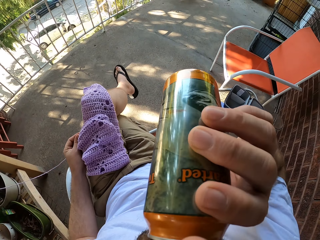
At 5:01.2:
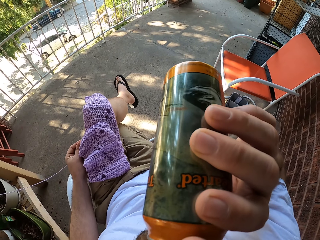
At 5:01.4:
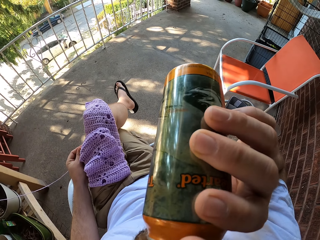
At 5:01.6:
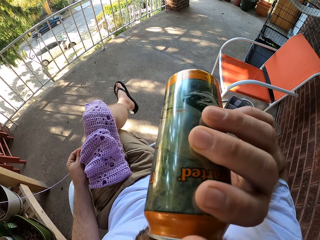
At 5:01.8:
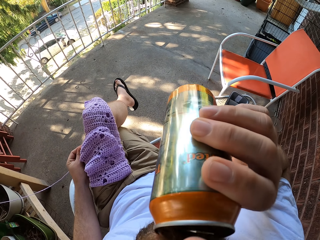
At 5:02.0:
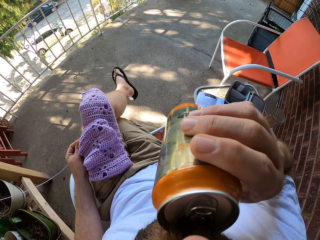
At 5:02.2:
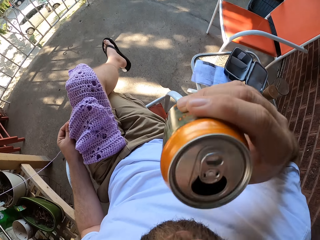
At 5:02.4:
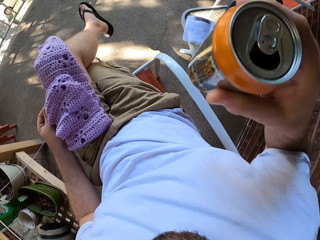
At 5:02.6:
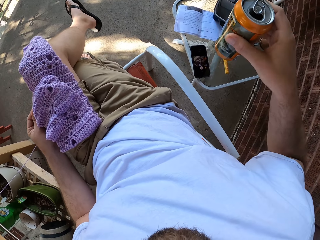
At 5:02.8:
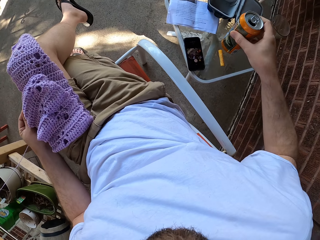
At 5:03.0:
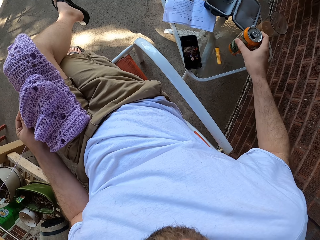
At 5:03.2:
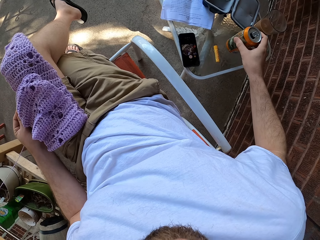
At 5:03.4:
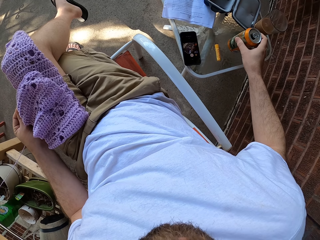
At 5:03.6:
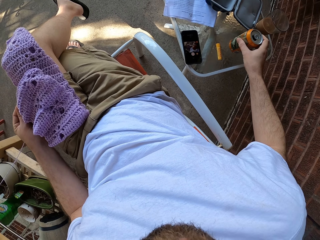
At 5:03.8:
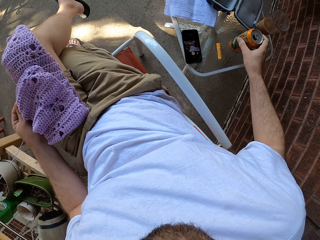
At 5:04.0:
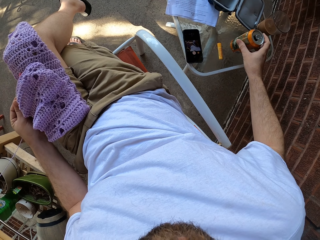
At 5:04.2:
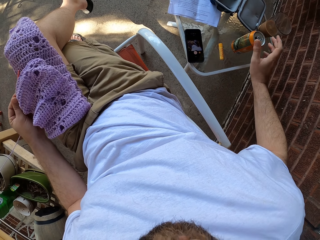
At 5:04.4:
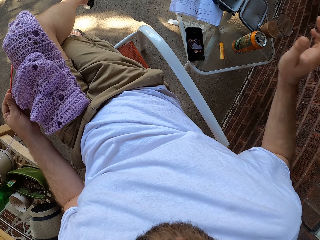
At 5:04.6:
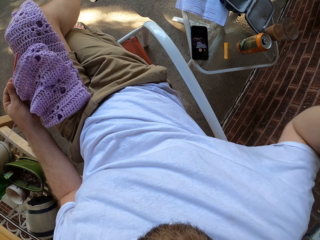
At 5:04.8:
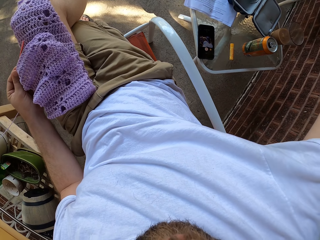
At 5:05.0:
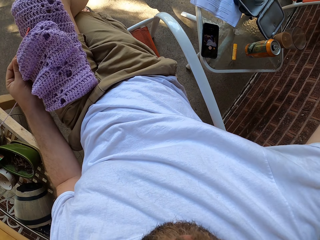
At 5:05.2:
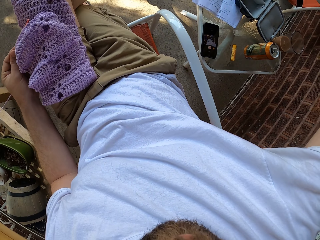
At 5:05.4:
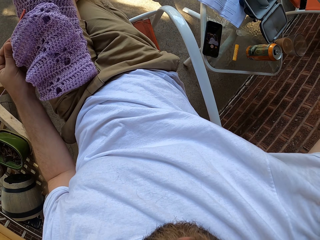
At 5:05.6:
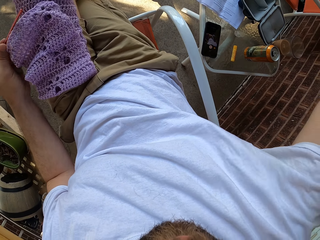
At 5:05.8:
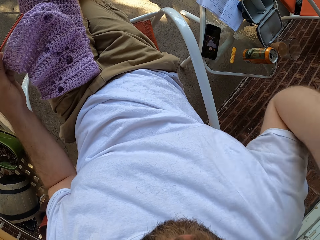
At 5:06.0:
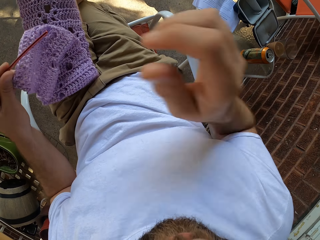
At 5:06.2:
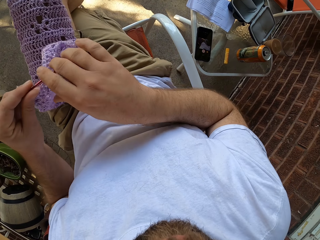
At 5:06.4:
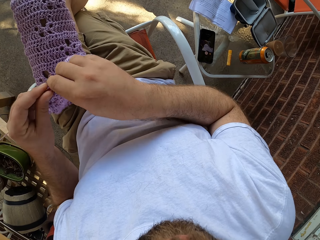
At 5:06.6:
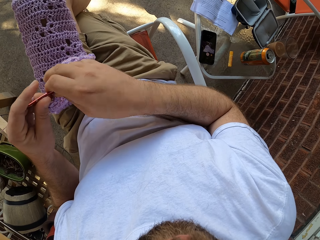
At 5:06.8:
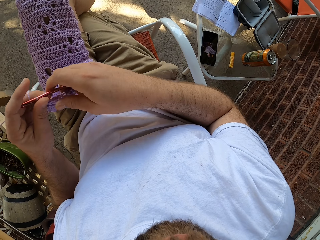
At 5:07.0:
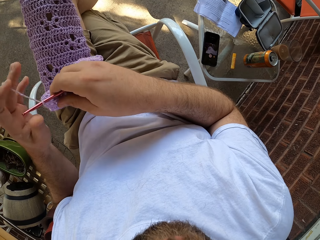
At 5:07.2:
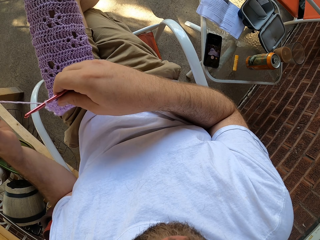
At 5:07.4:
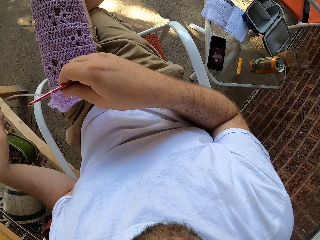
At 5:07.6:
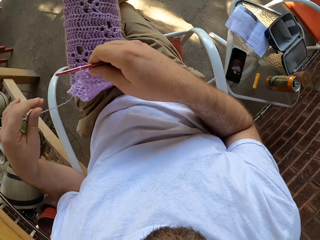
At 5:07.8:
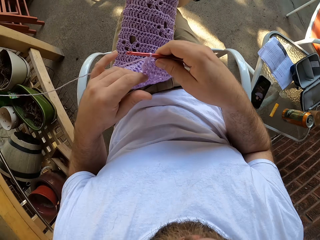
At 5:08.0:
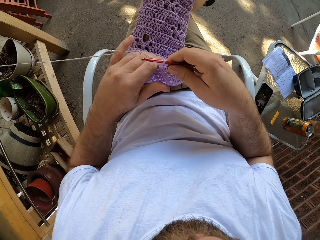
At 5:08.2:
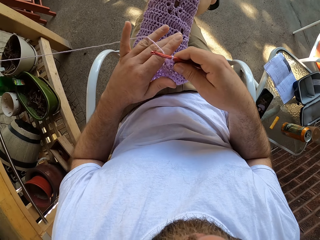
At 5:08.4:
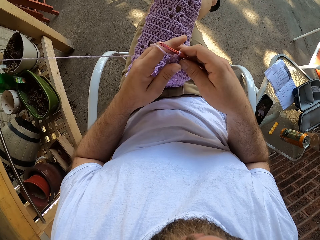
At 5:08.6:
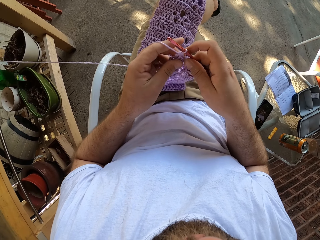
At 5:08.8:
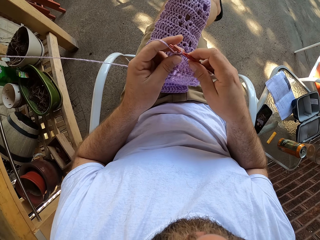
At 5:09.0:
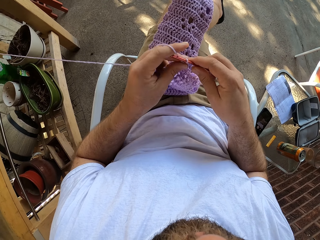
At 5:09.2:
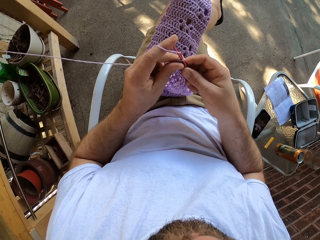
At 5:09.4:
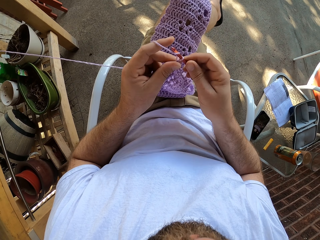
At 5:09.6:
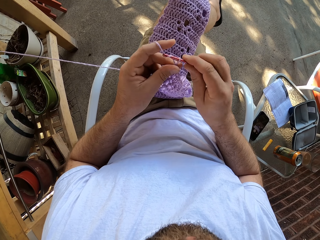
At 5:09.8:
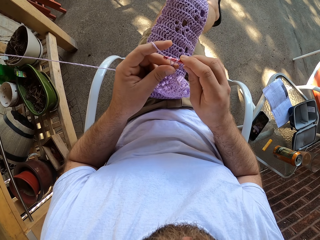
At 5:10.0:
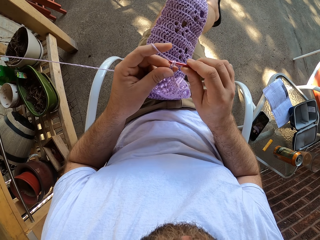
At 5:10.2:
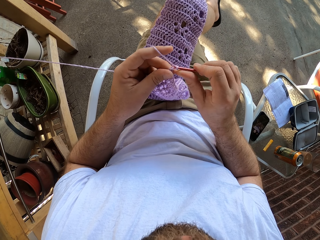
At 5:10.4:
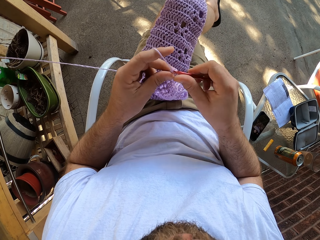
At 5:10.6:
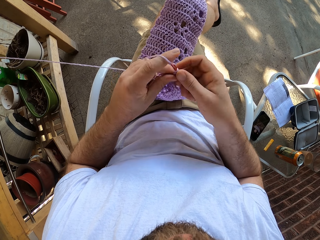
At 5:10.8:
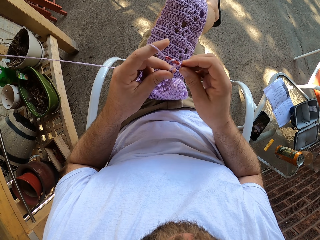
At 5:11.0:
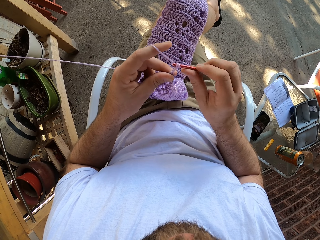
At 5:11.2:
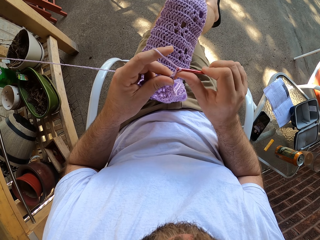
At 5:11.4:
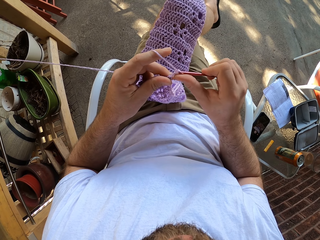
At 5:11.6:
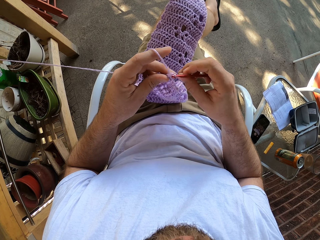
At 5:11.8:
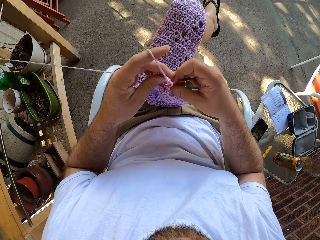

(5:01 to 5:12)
The camera wearer drinks energy drink from the can in his right hand. He drops the drink in his right hand on the side table. He lifts the hand. He touches his head with his right hand. He straightens the thread. He continues knitting the woolen cloth using both hands.

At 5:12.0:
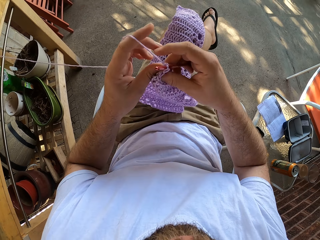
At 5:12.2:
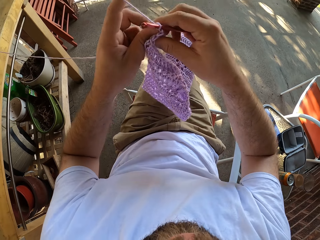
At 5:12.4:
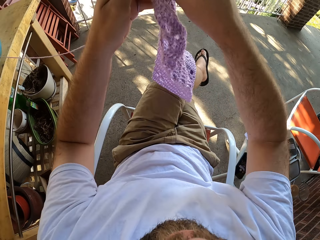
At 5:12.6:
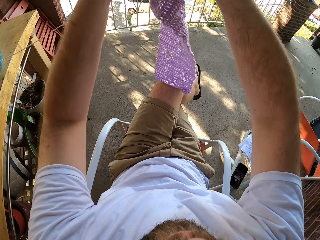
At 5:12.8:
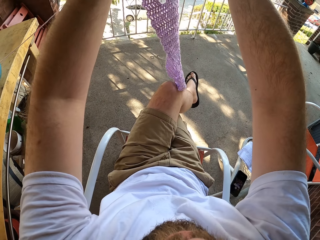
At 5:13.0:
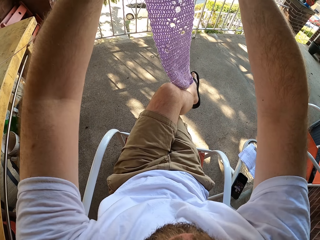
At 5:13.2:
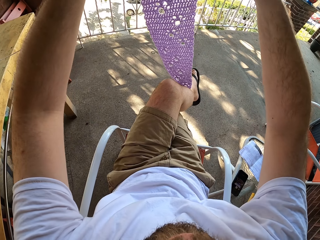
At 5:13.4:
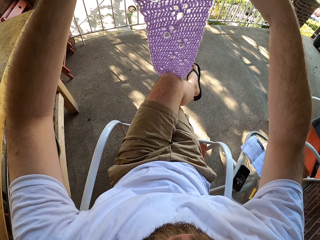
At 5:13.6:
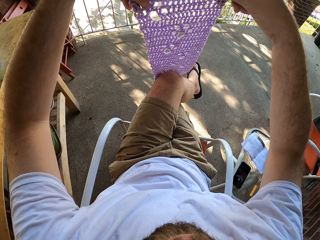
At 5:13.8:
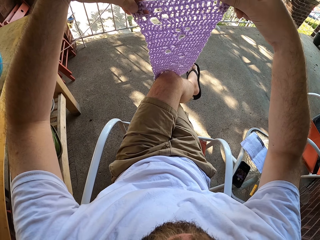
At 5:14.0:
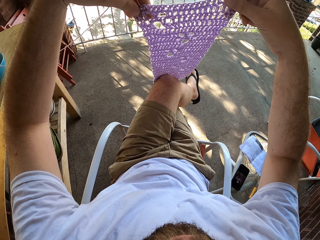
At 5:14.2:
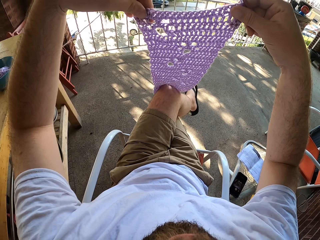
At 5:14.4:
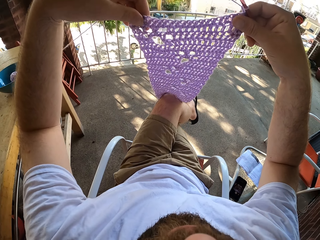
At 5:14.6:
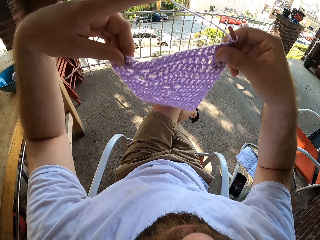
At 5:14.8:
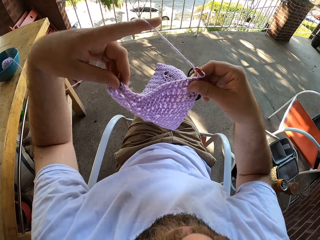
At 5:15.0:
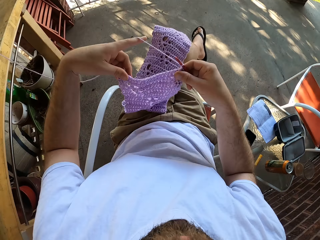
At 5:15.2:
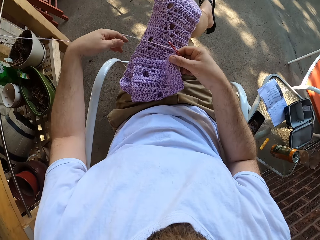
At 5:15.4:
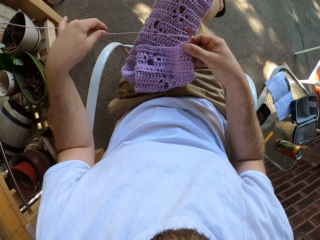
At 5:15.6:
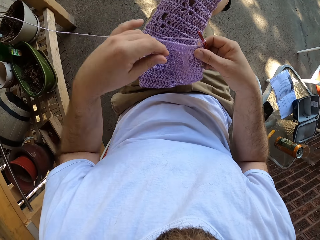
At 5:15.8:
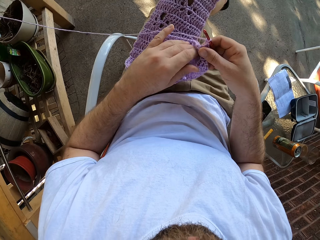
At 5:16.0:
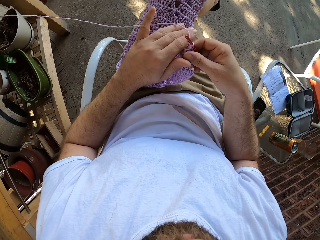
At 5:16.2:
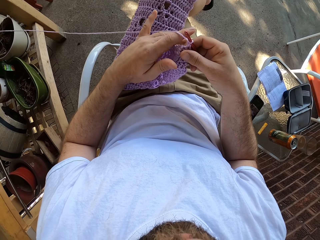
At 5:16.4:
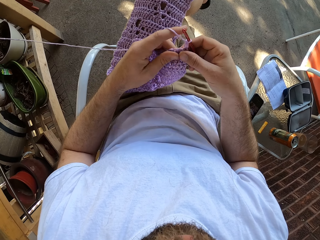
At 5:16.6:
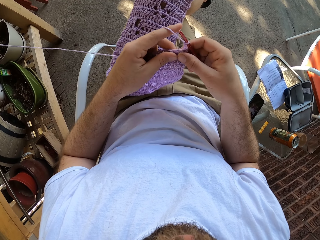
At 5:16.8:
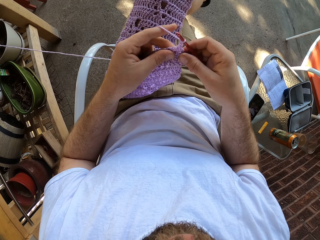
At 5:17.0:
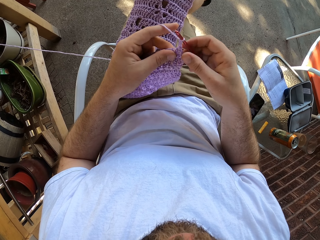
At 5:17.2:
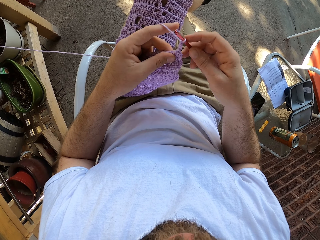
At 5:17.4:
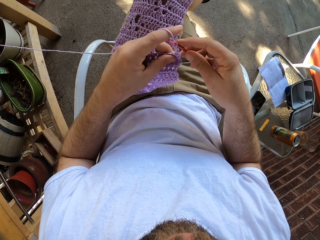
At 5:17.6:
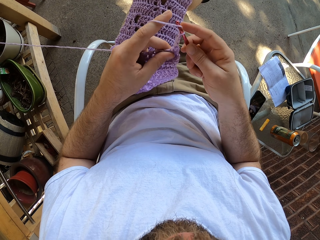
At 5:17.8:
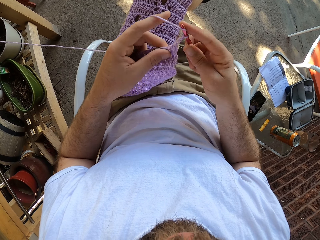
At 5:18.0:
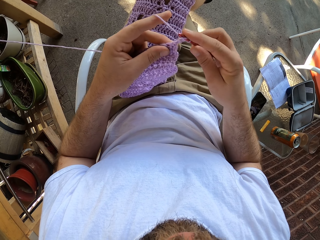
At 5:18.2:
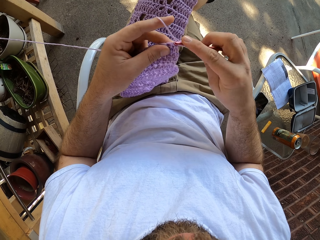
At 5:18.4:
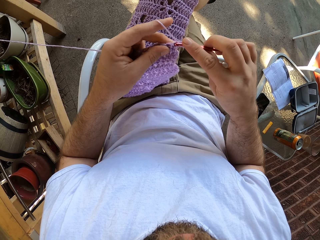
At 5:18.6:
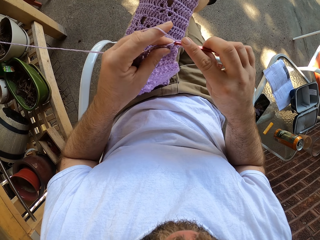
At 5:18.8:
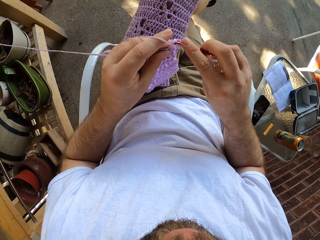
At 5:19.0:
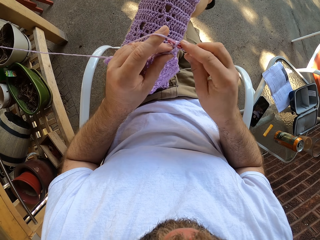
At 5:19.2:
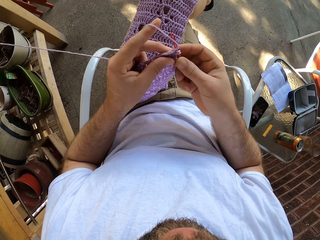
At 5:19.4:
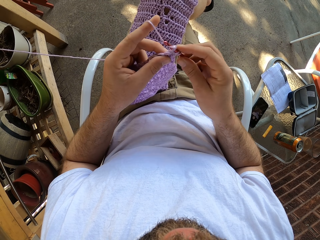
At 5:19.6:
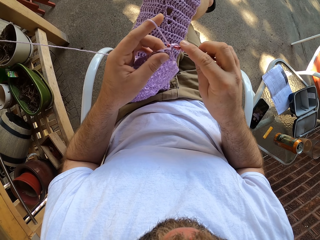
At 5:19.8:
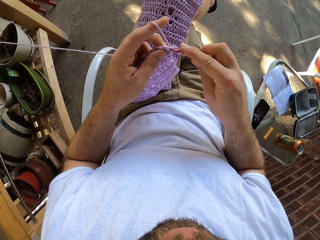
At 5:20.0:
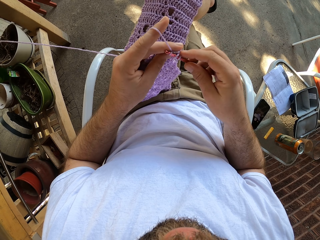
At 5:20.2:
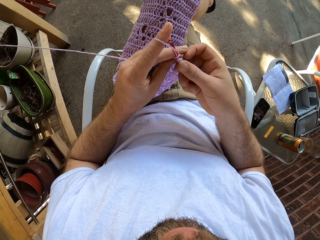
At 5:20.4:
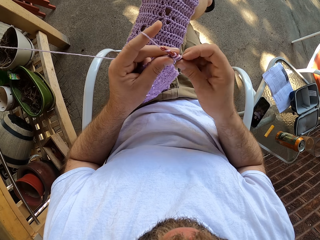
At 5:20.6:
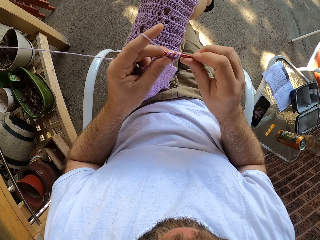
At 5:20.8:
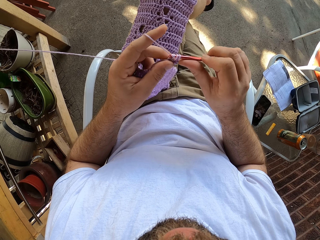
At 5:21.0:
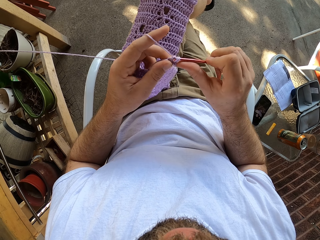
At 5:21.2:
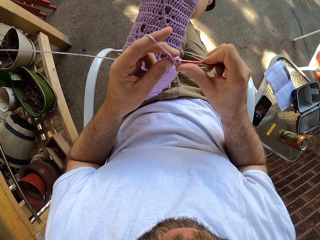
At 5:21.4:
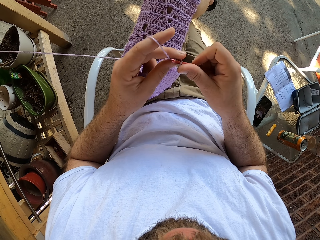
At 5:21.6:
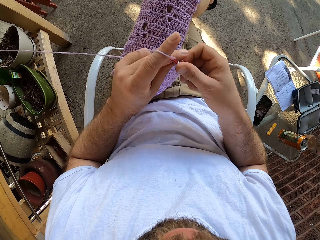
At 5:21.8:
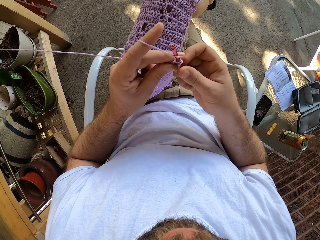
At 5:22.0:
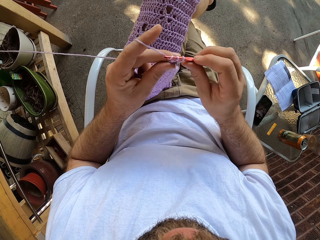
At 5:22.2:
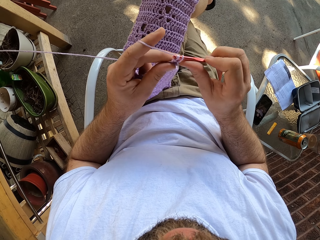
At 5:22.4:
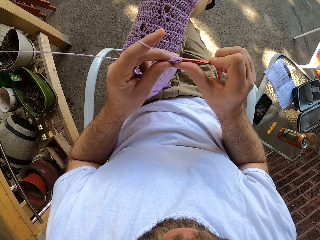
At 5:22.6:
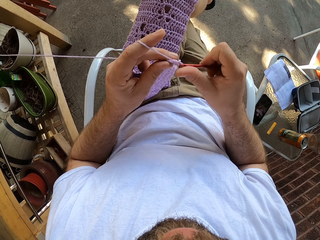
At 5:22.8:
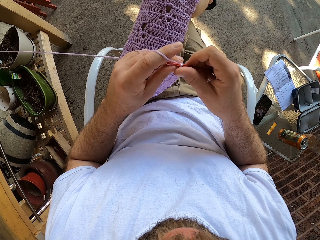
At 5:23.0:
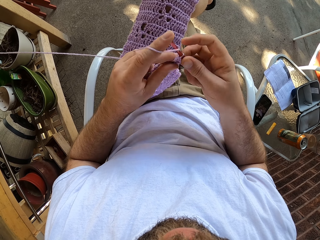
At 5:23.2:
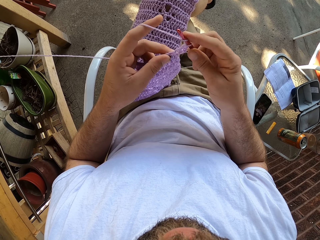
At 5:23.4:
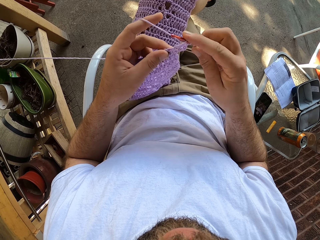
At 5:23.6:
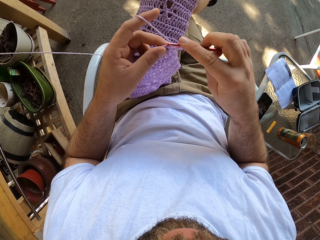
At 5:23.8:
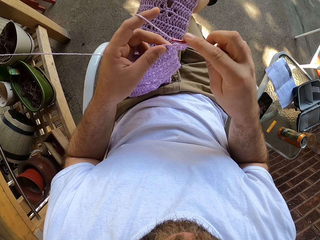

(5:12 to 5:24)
The camera wearer raises the material or woolen cloth on his lap with both hands. He places the material back on his lap. He knits the woolen cloth.
